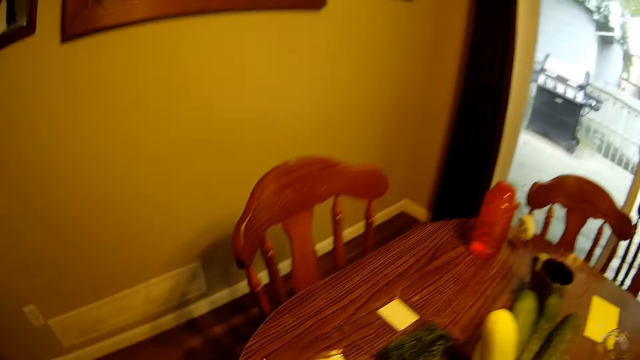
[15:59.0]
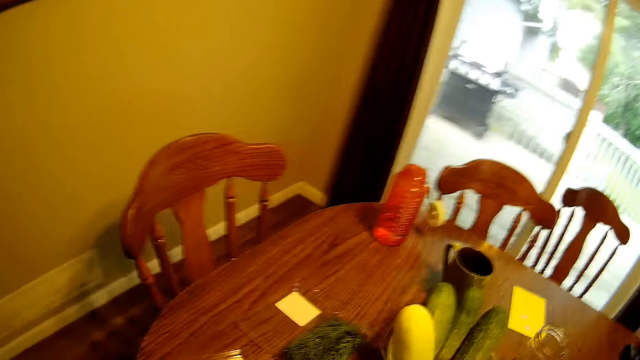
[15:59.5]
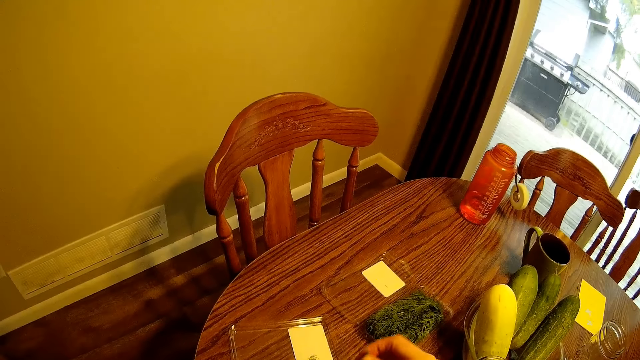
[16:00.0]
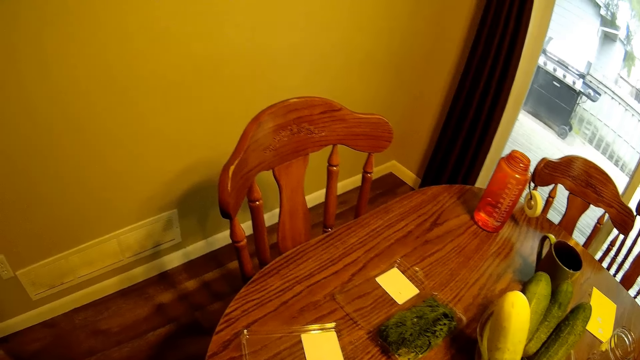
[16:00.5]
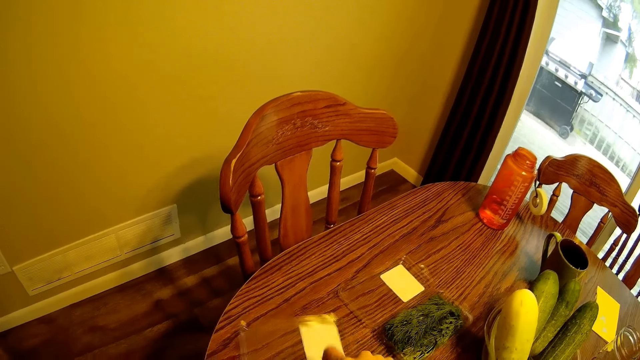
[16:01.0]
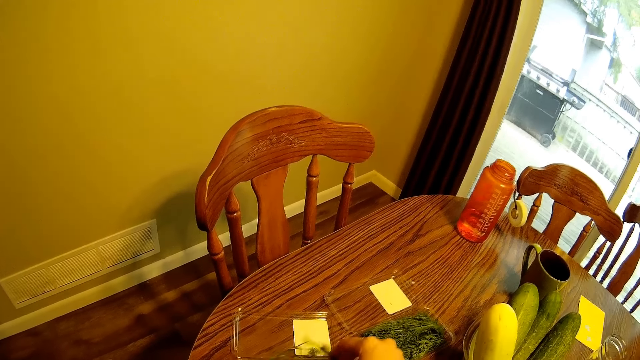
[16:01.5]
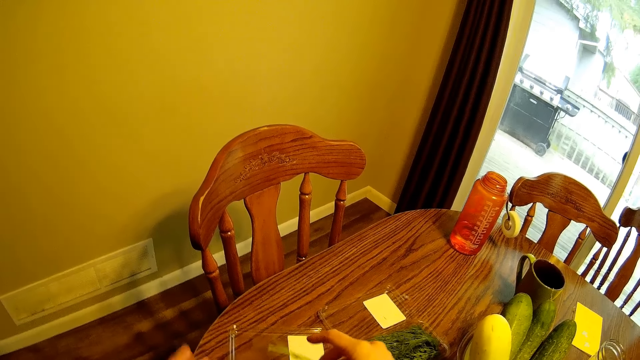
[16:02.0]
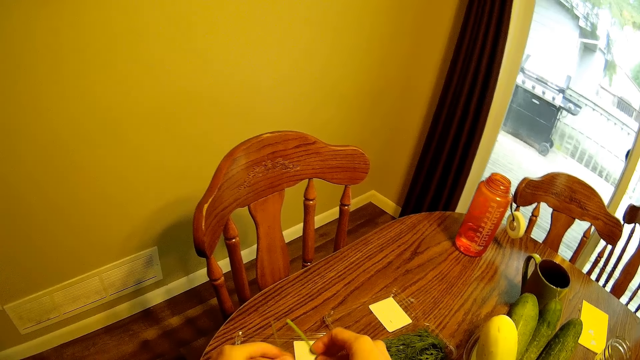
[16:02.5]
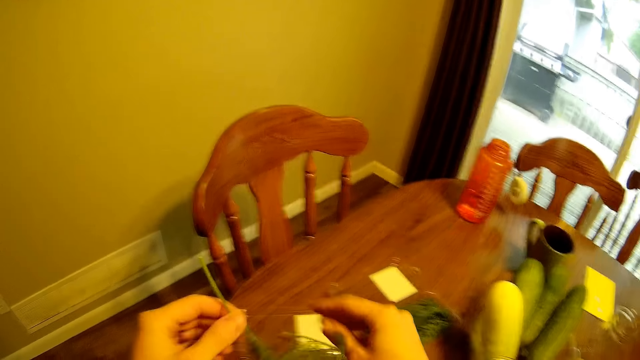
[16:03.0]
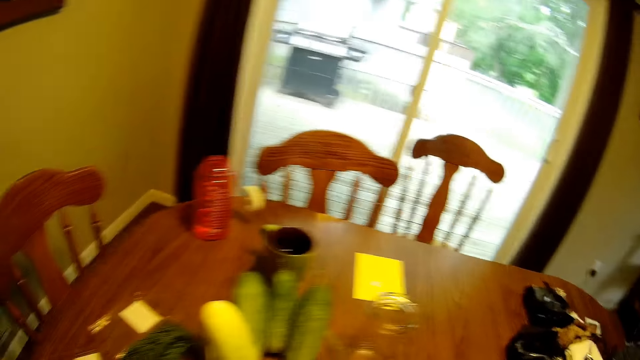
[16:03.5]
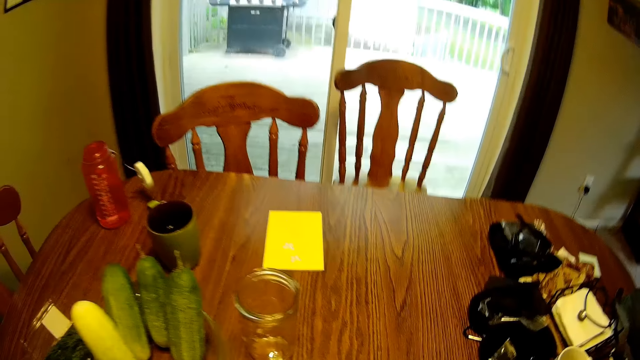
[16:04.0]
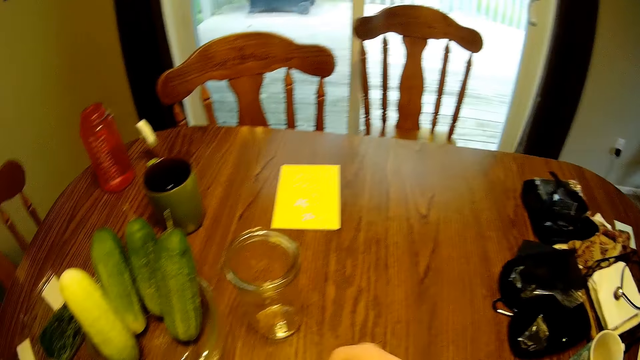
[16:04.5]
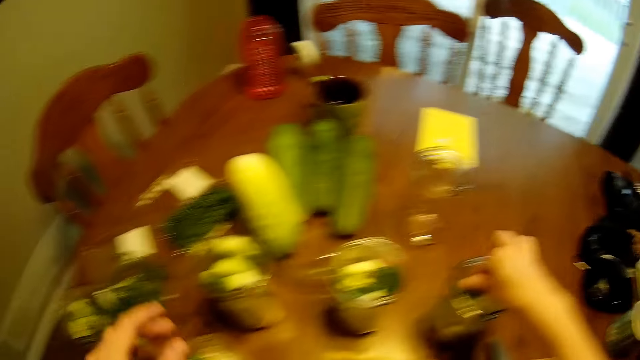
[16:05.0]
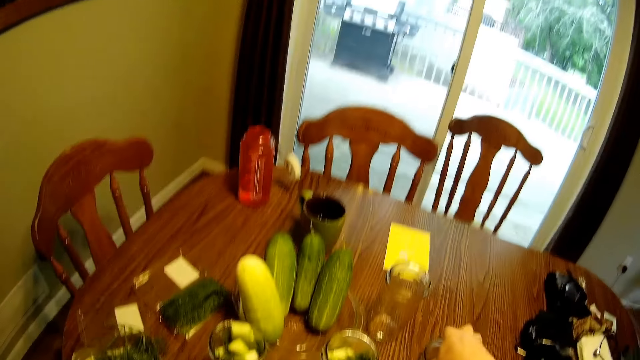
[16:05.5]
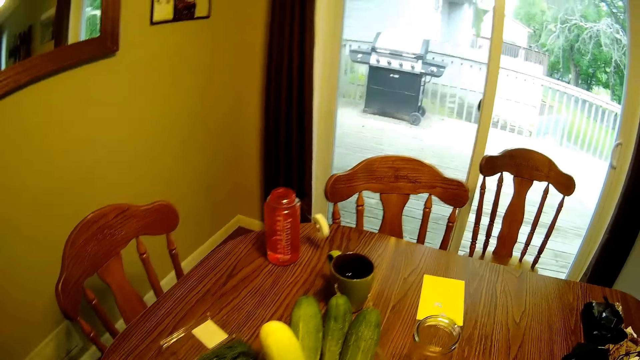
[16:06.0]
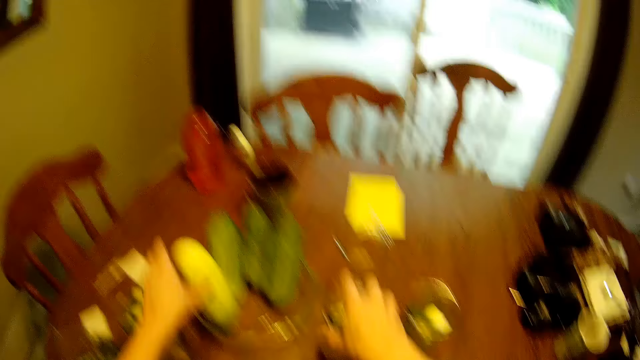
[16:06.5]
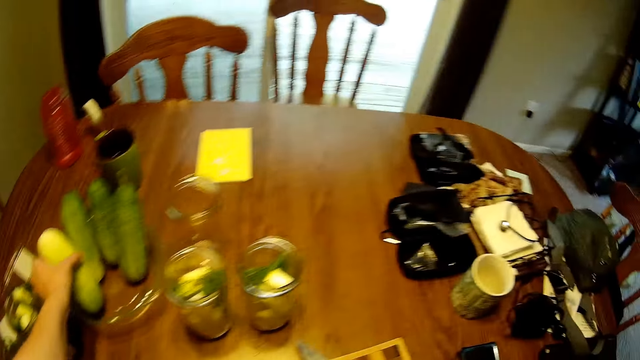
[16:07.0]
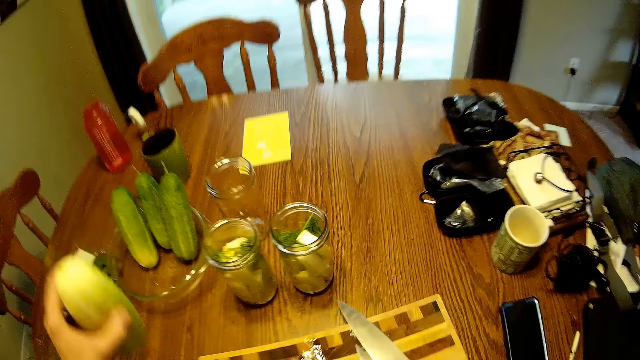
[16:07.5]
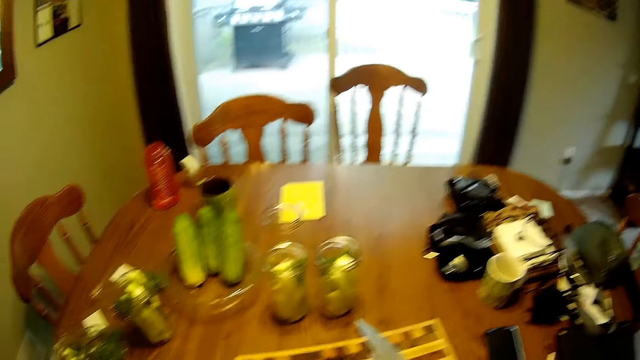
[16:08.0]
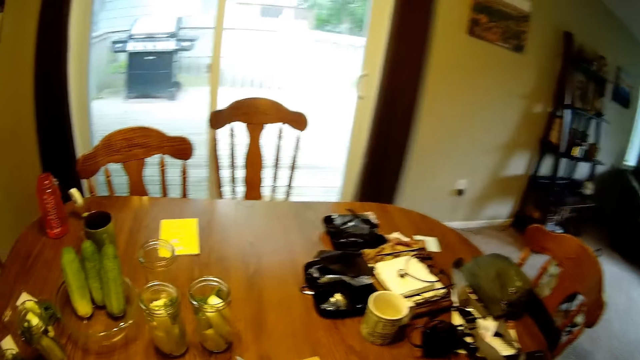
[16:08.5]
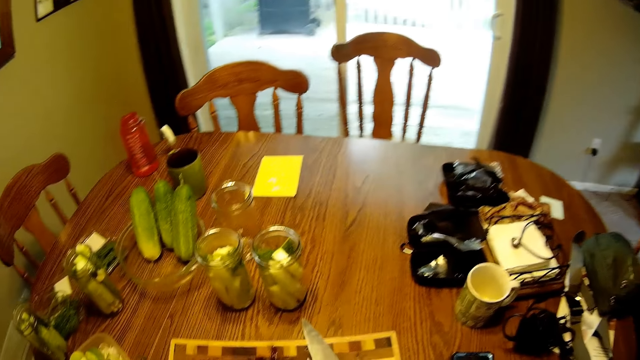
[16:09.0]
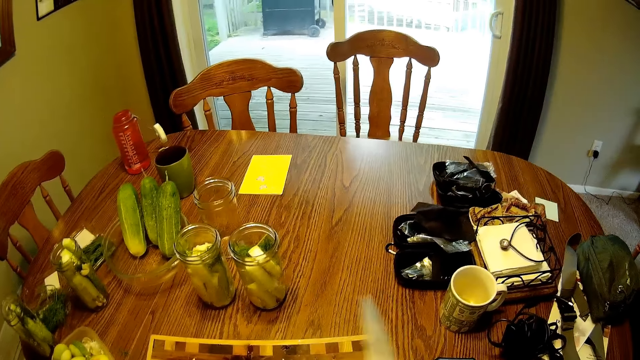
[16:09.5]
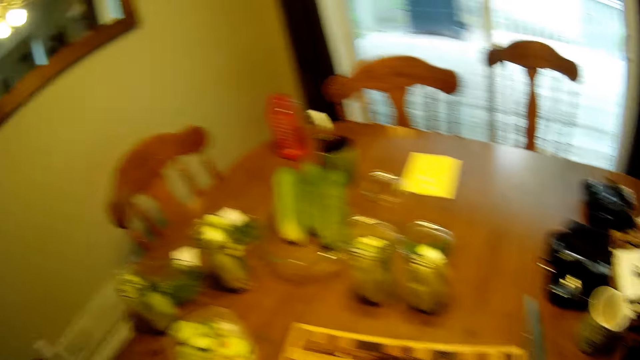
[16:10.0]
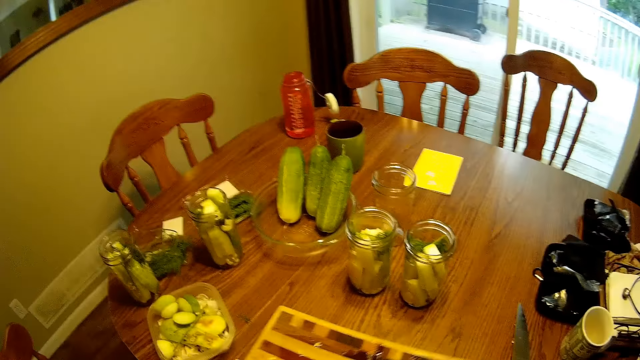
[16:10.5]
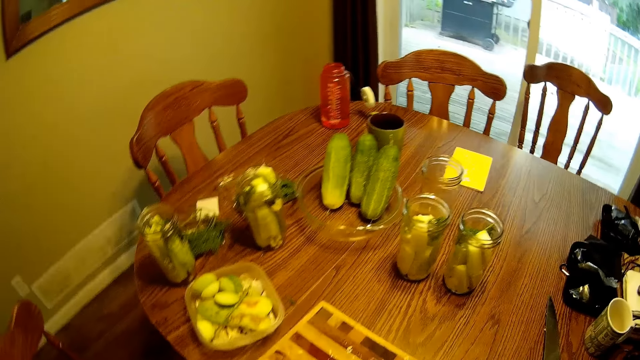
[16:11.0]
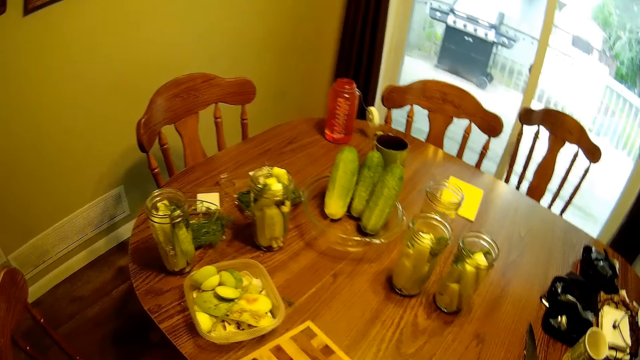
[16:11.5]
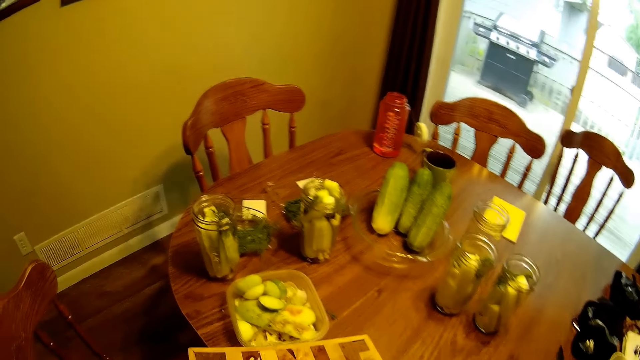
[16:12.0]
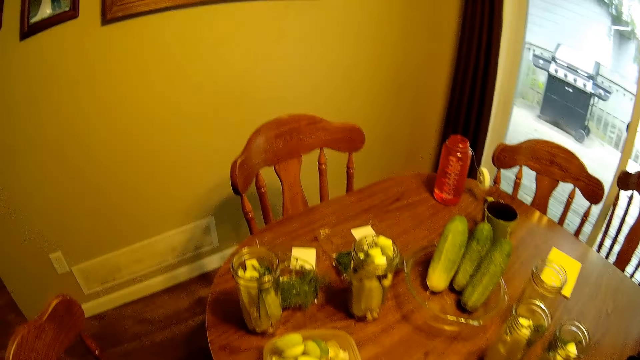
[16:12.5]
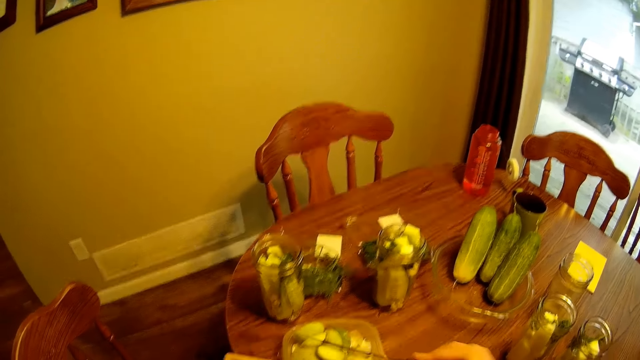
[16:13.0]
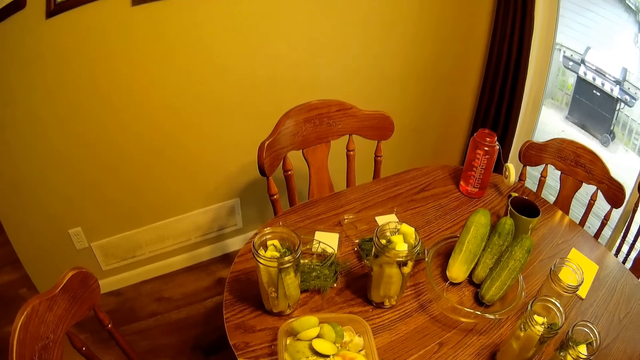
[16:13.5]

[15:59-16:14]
The camera wearer picks a rosemary leaf from a disposable pack. He looks around the room. He drops the rosemary leaf into the glass jar with his right hand. He holds the glass jar. He picks a cucumber from the fruit bowl. He holds the cucumber. He moves the knife from the chopping board to the table. He lifts the chopping board from the dining table. He picks up the knife.

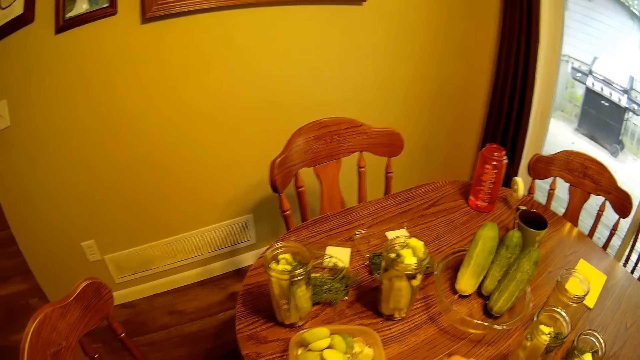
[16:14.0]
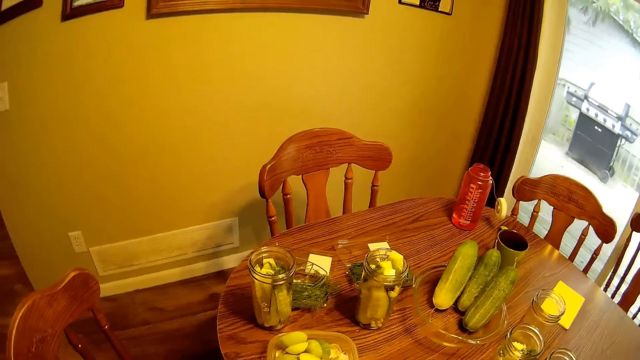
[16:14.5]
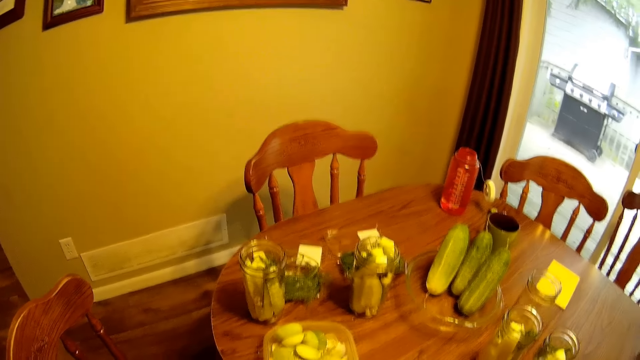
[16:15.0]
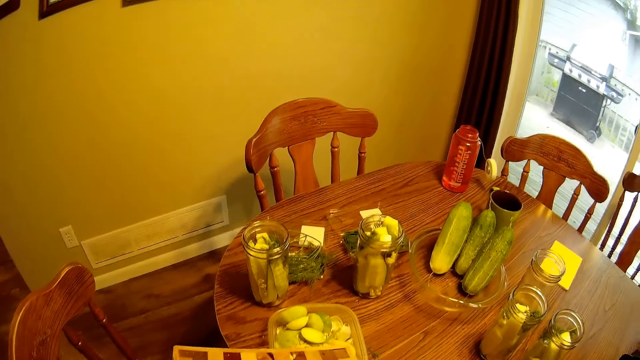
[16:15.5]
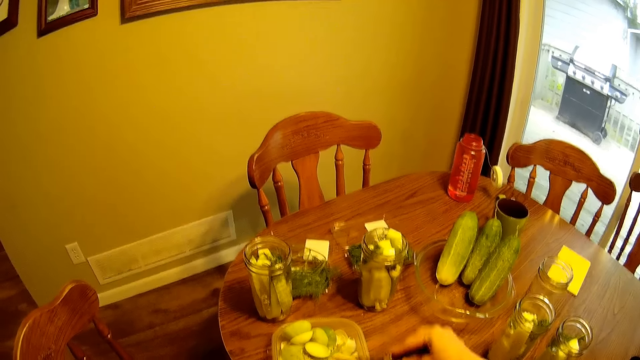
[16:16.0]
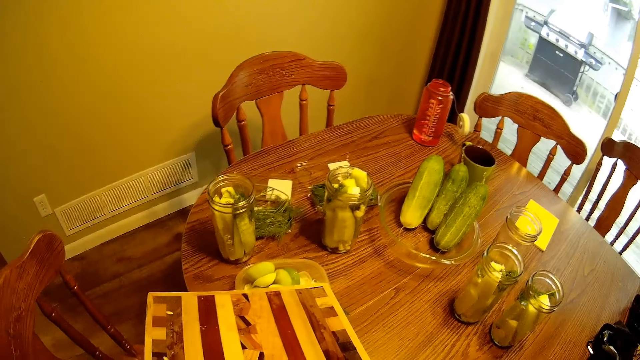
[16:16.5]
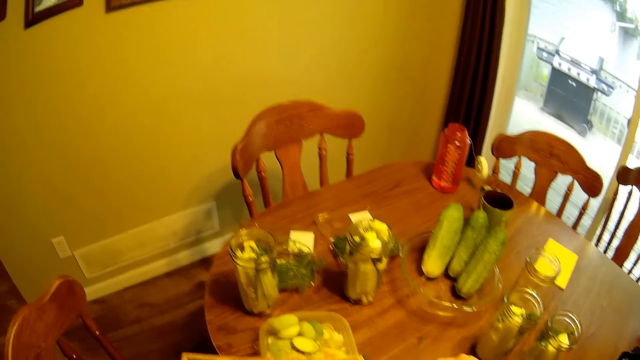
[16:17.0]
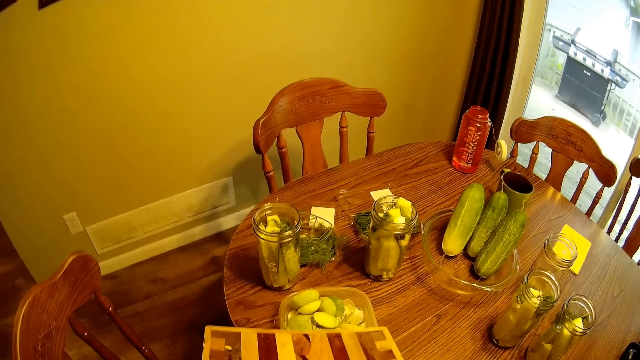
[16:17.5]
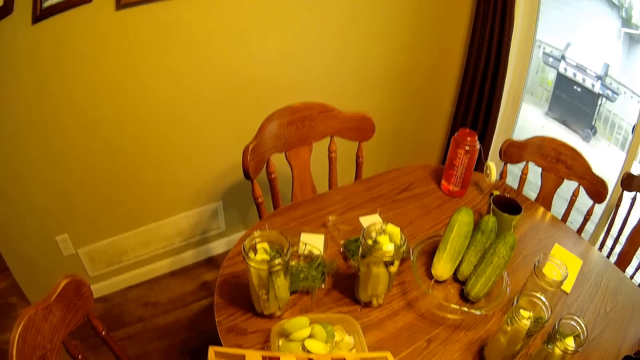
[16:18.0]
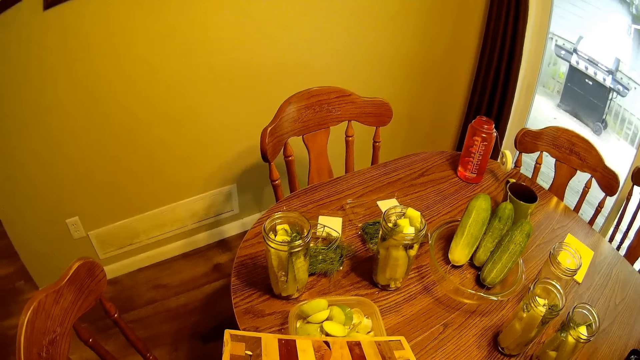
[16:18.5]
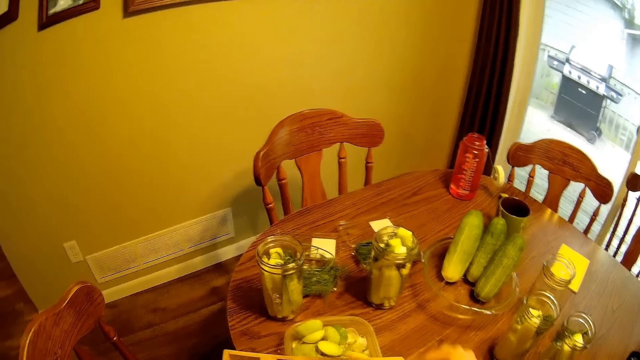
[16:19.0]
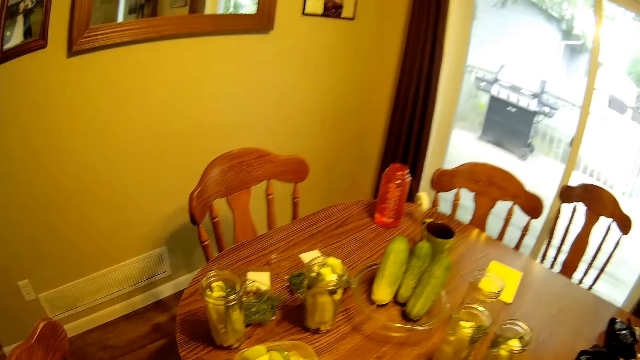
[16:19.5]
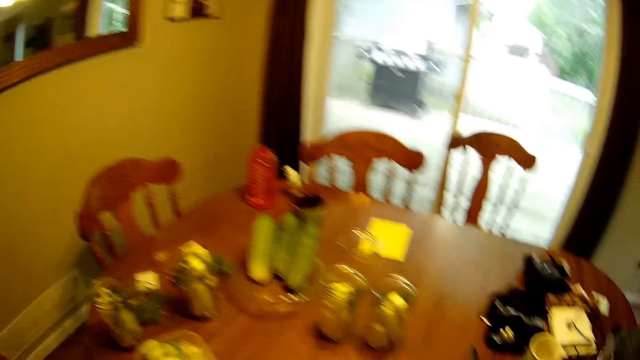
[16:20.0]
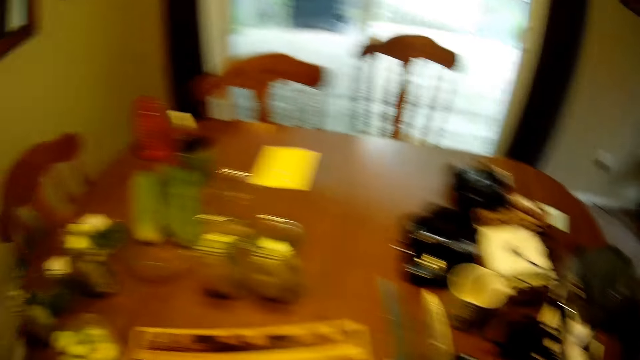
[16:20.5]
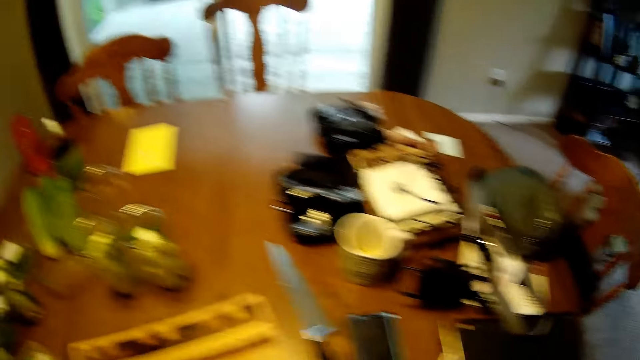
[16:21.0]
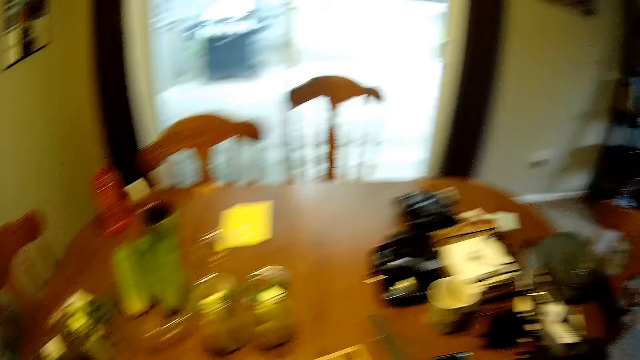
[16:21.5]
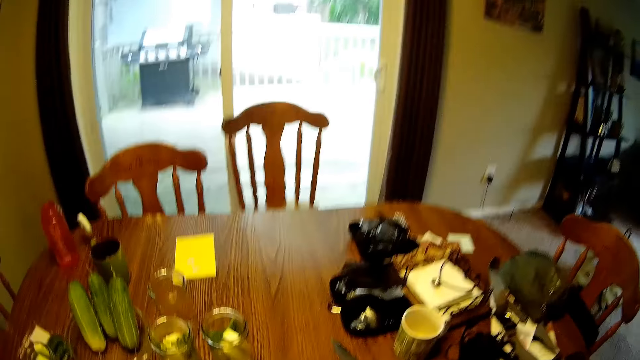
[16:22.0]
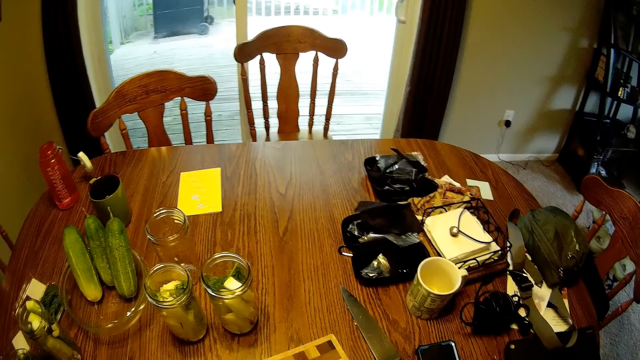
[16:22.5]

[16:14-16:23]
The camera wearer scrapes the fruit in the chopping board with a knife into a bowl. They hold the chopping board. They drop the chopping board on the dining table. They look around the room.
